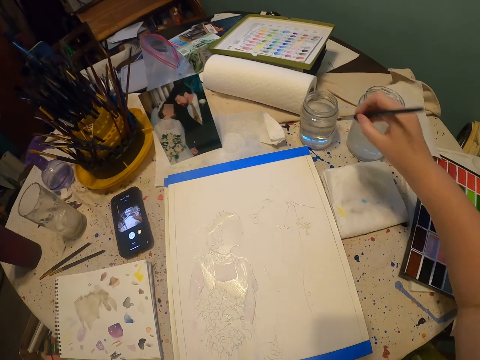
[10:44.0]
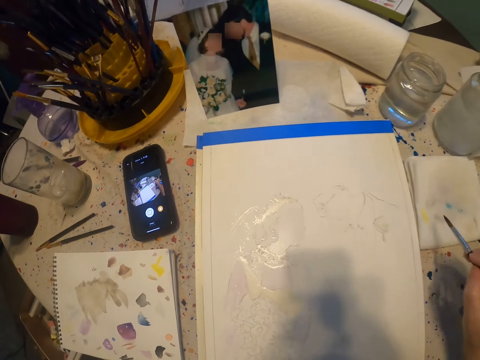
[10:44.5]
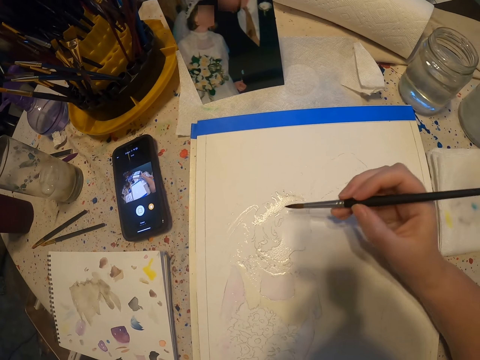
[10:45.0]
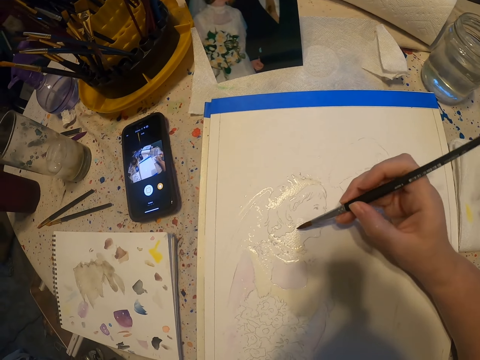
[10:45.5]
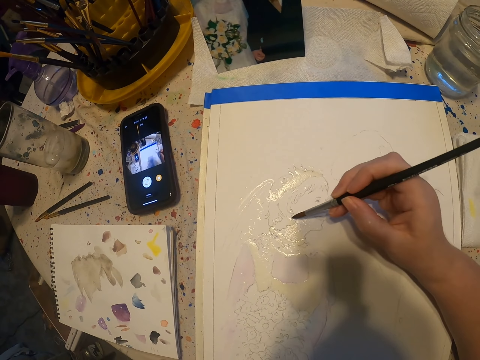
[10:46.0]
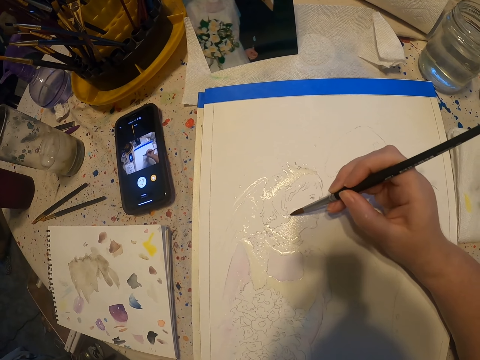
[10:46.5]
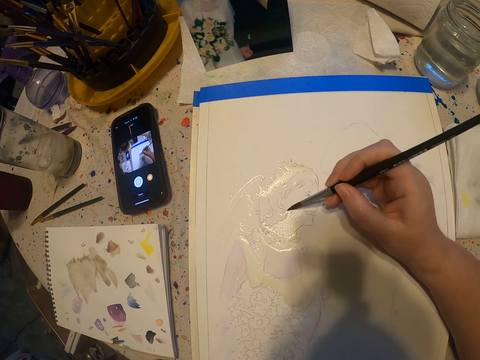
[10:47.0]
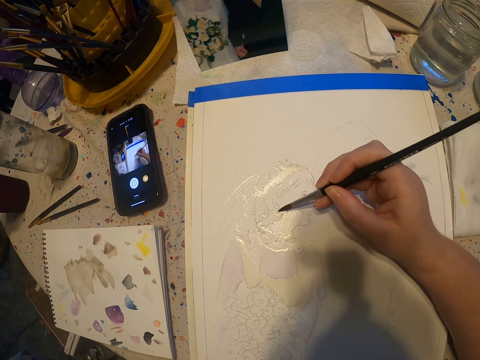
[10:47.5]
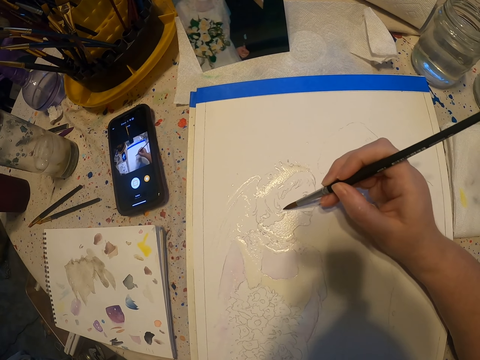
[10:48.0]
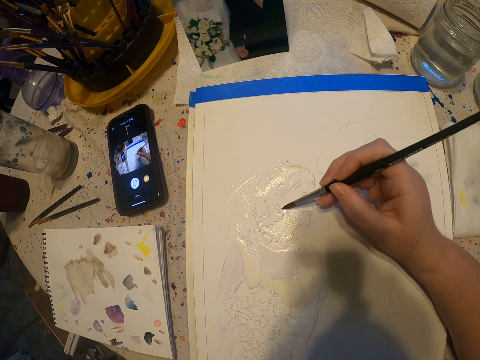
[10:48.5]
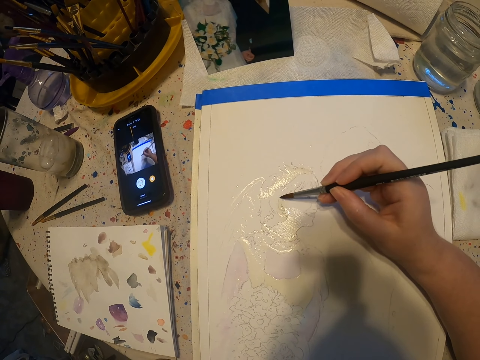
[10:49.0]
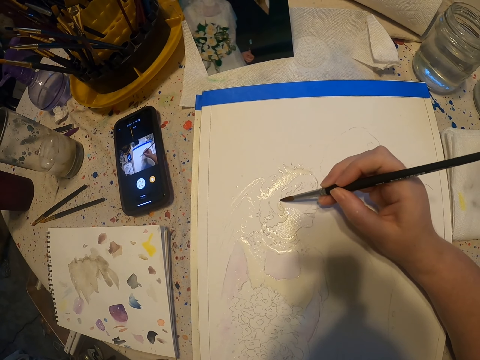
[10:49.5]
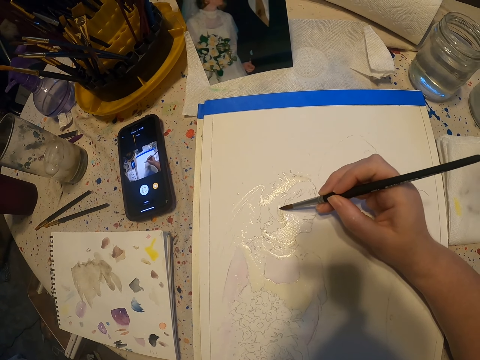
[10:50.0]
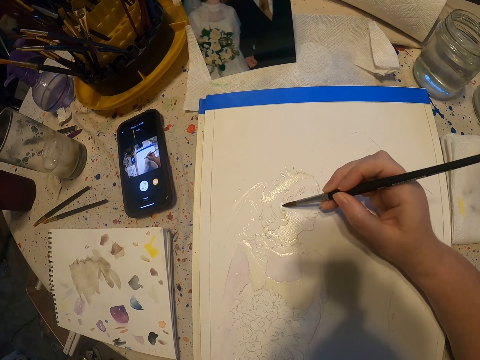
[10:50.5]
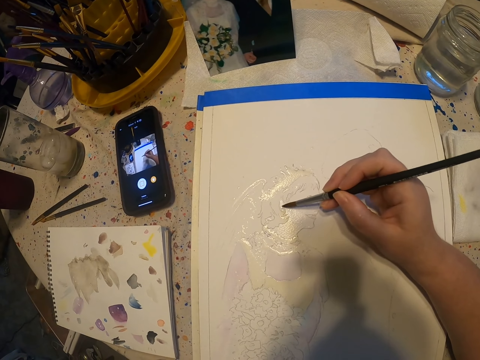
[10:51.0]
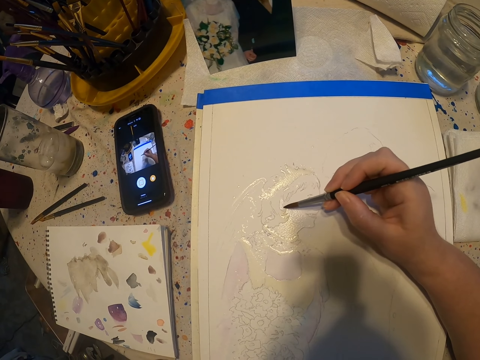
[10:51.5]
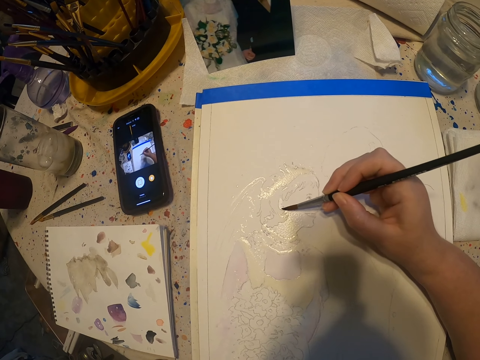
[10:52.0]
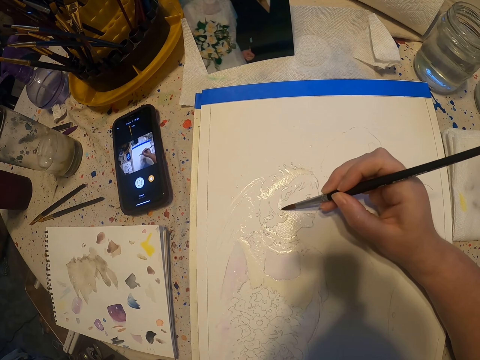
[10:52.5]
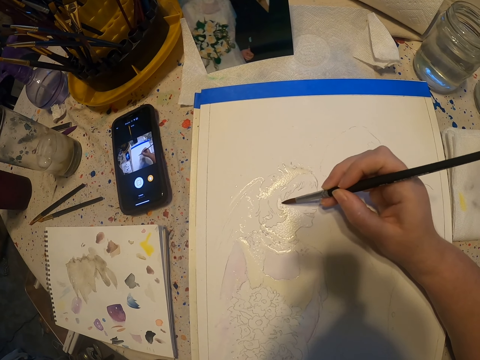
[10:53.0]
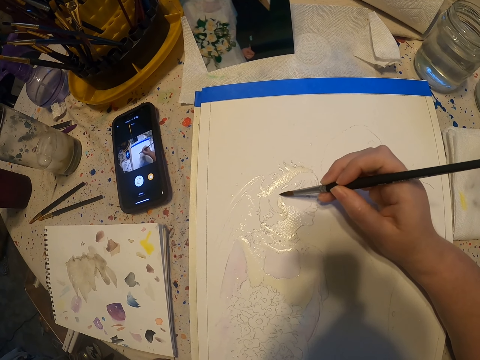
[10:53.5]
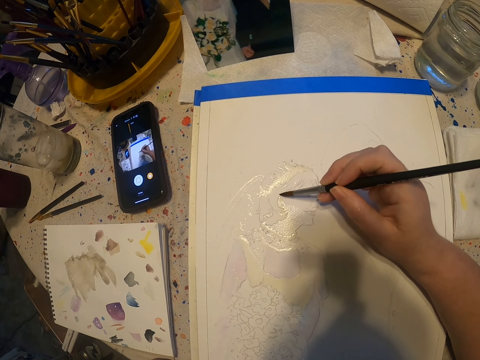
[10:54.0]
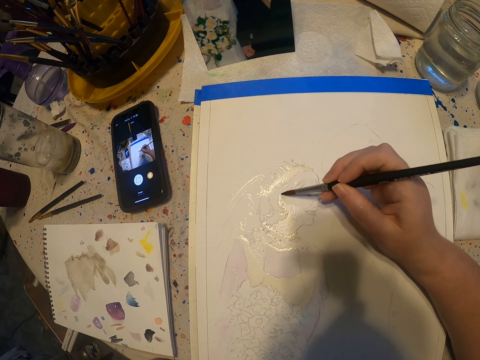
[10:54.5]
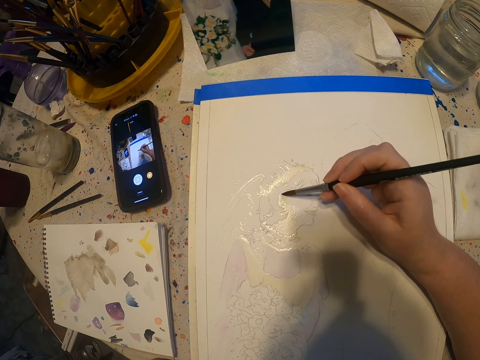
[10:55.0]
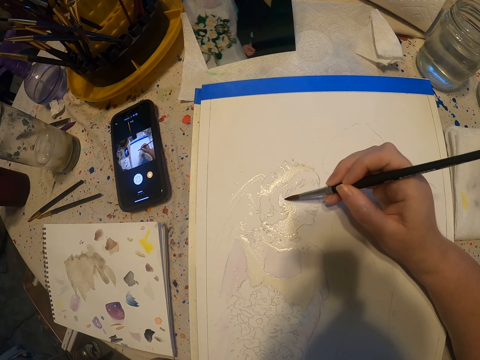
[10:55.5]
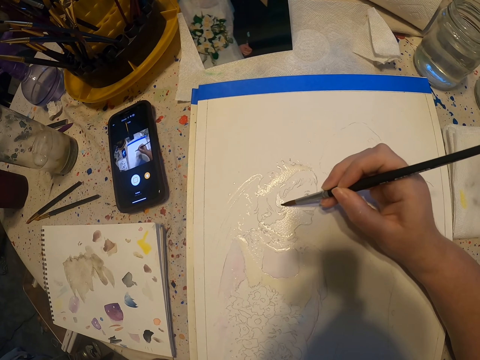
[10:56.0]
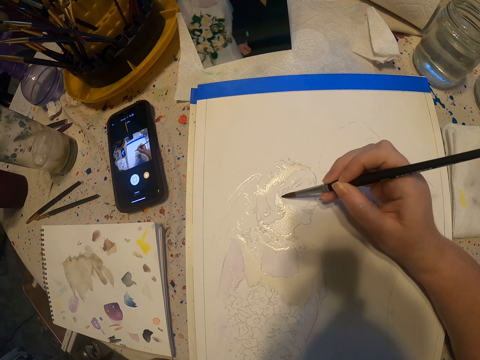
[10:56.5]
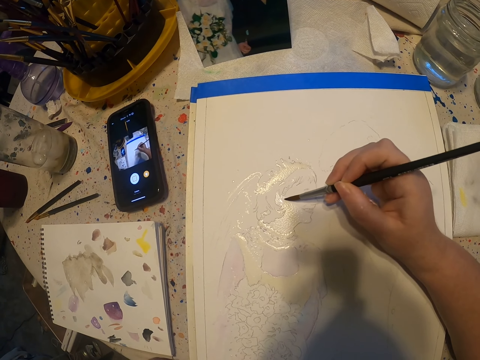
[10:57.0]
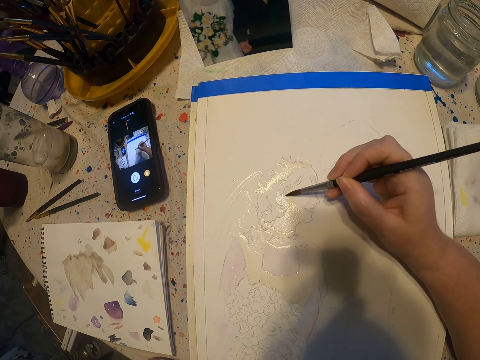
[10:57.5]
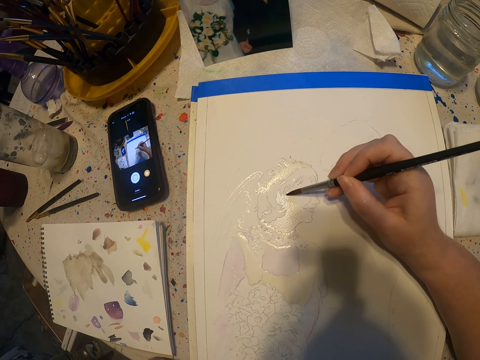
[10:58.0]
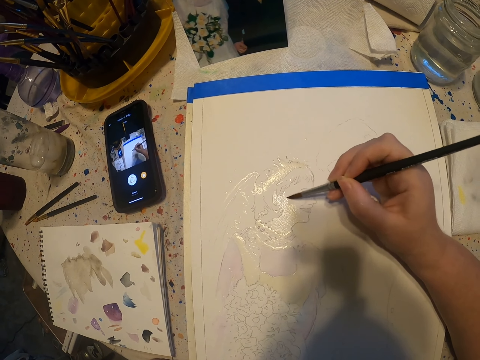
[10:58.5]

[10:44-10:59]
The camera wearer paints on the paper.

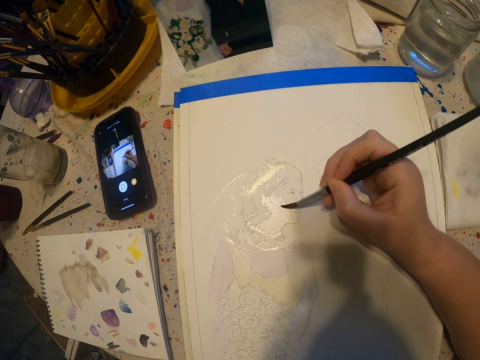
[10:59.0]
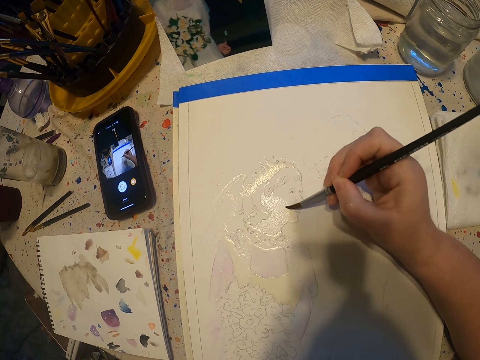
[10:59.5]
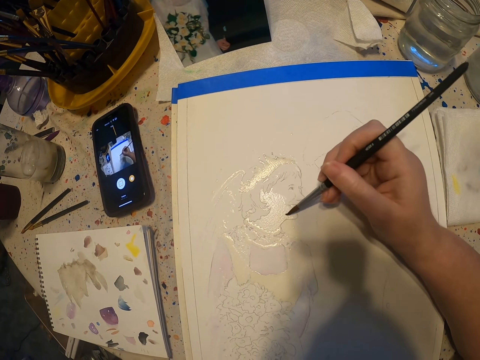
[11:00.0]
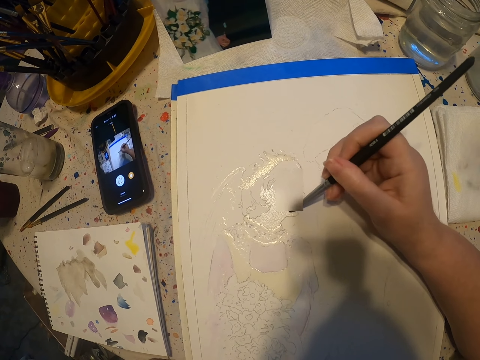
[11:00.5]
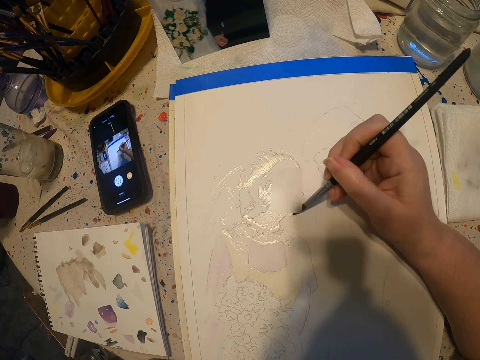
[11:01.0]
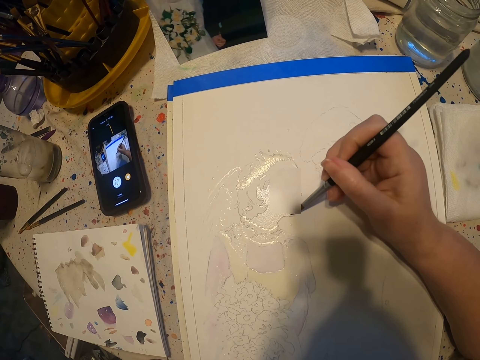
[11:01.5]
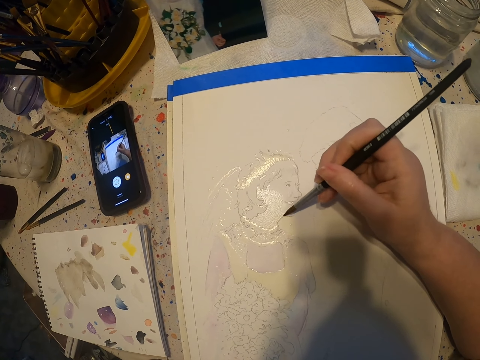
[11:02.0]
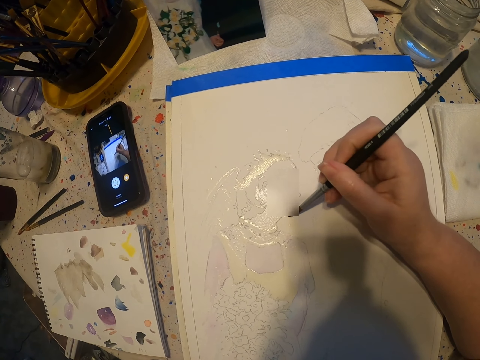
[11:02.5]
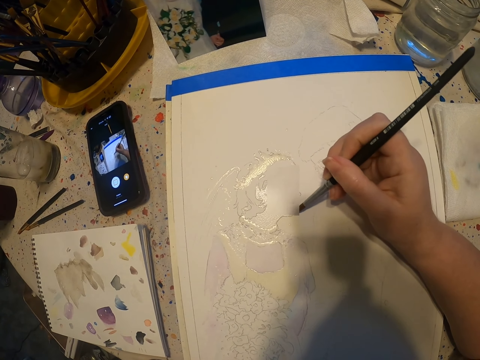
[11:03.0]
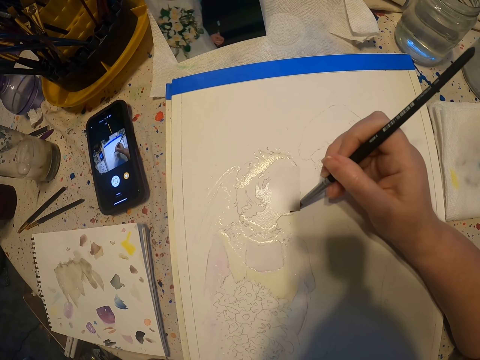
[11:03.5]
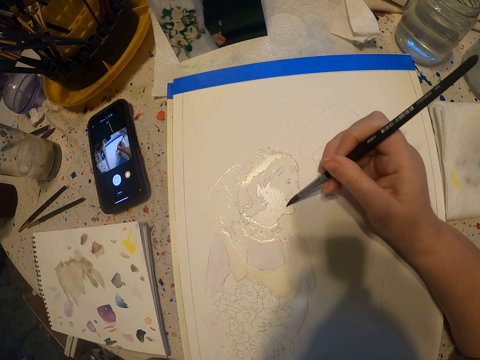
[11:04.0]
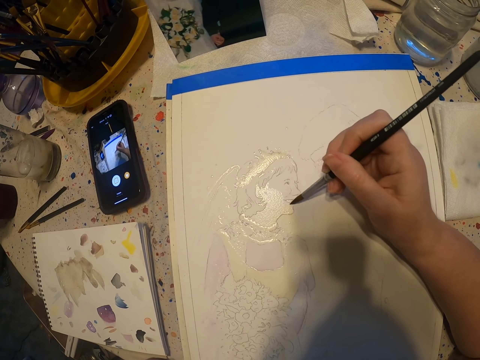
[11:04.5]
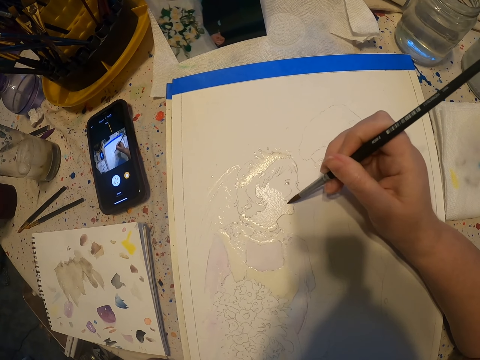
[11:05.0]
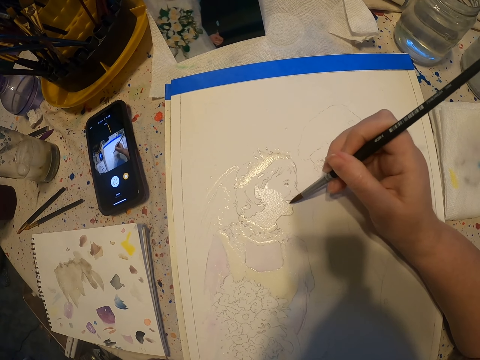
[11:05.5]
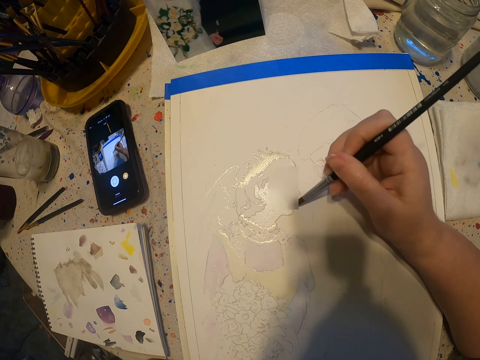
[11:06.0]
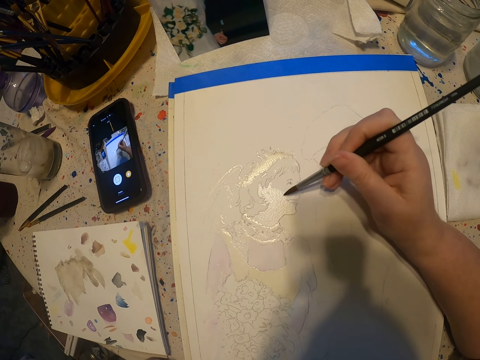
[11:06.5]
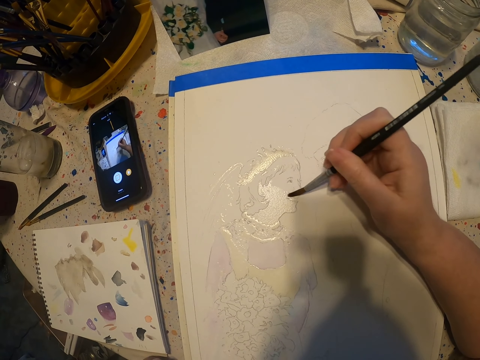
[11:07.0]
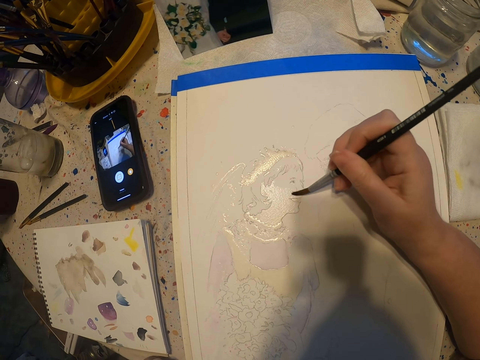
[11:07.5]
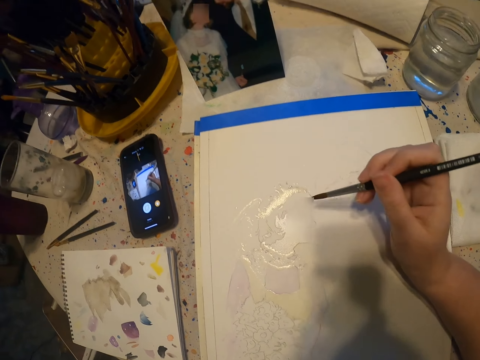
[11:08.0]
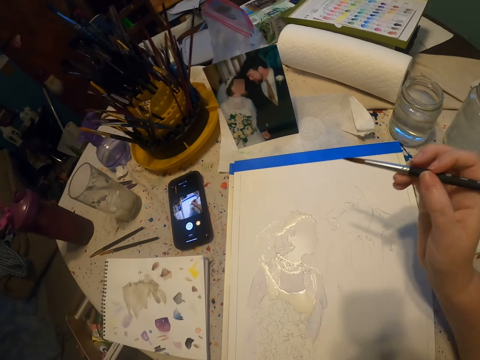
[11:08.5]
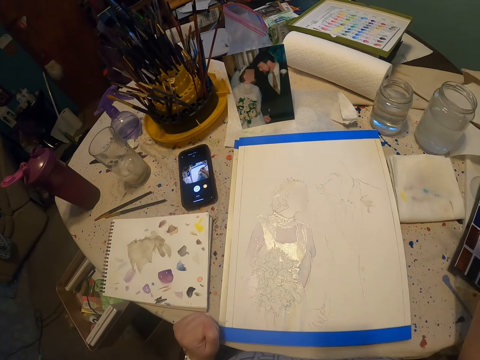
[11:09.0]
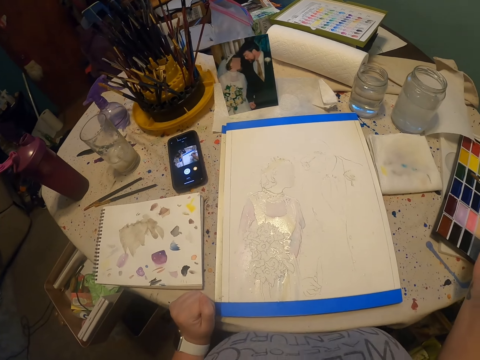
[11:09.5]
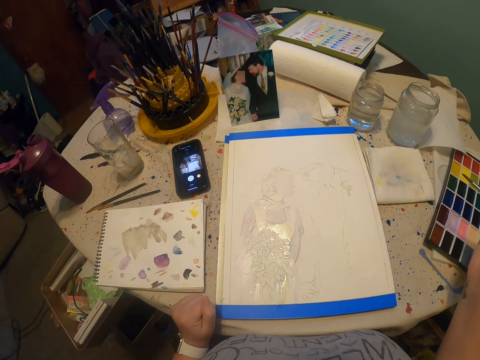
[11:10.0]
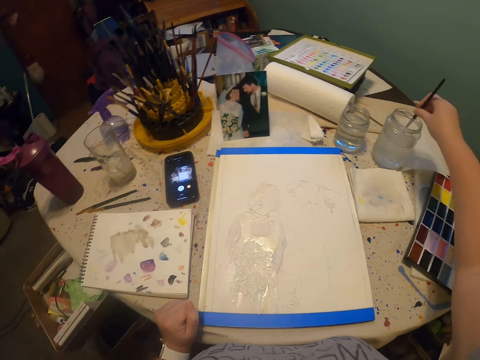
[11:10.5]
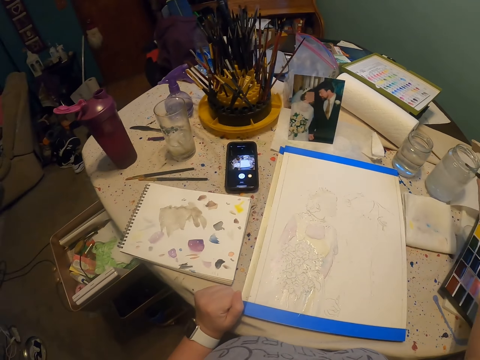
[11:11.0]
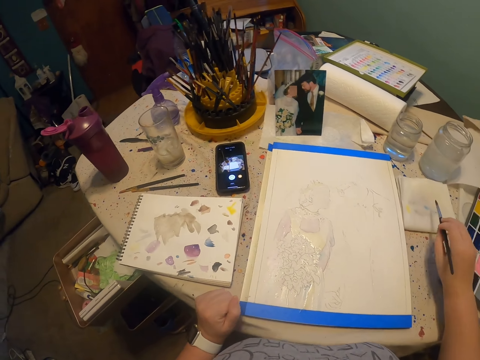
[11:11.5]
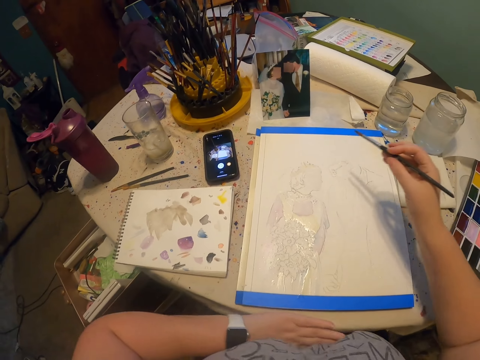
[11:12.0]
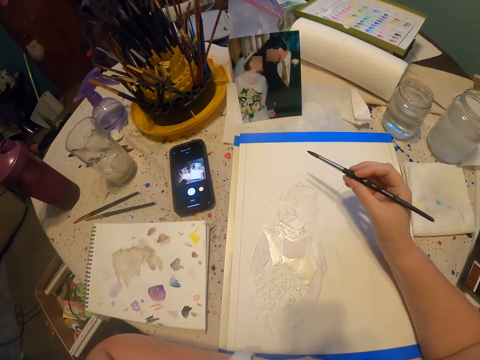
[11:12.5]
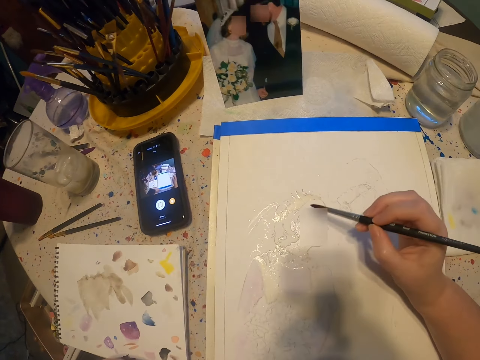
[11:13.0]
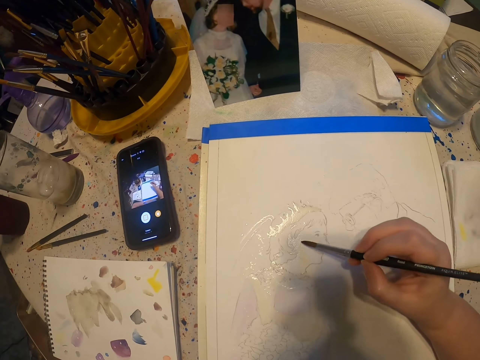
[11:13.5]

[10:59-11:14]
The camera wearer paints. They dip the paint brush on the paint kit. They dip the paint brush on the colorless solution. They remove excess solution on the paint brush. They paint on the paper.
